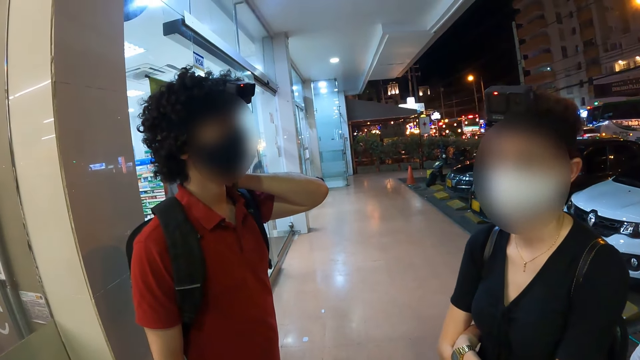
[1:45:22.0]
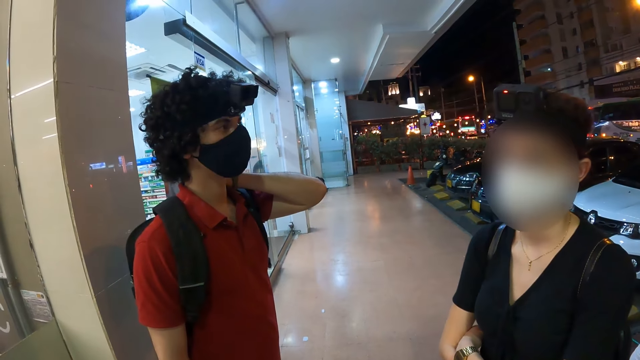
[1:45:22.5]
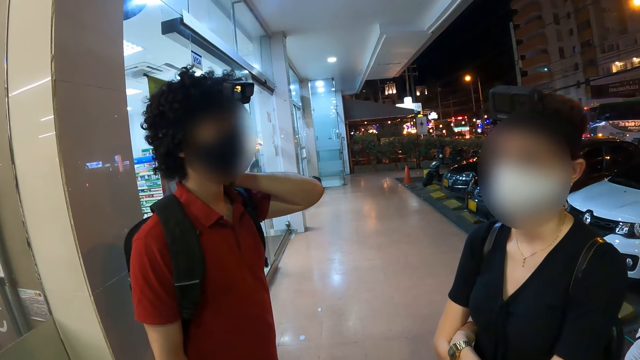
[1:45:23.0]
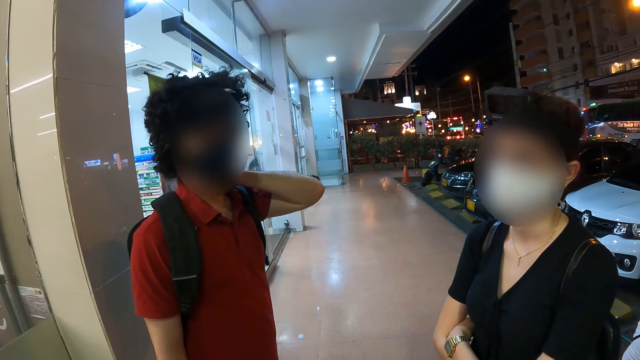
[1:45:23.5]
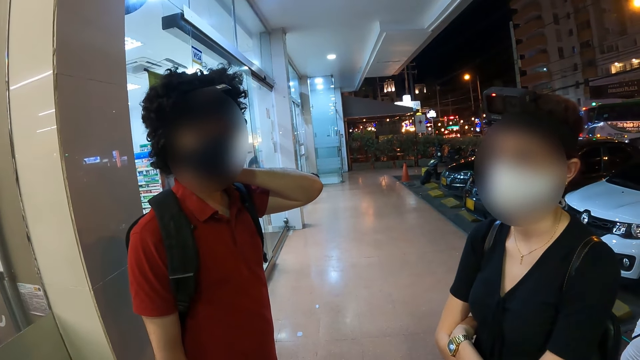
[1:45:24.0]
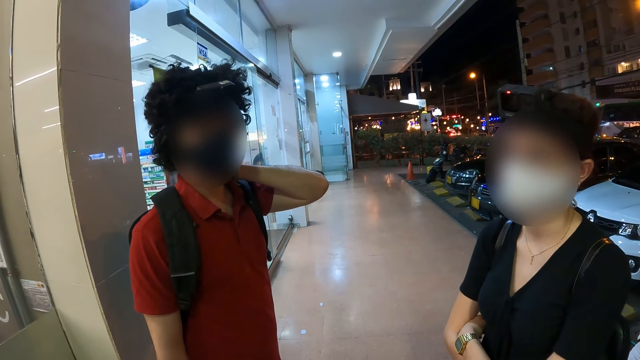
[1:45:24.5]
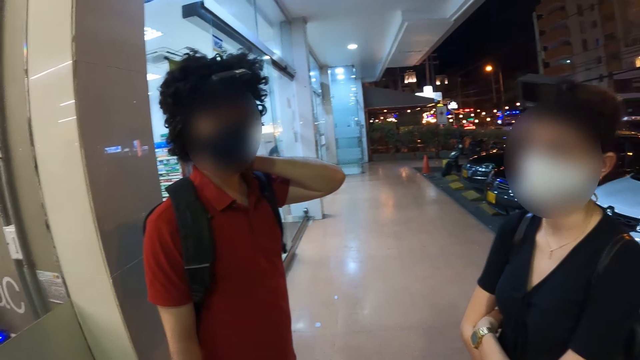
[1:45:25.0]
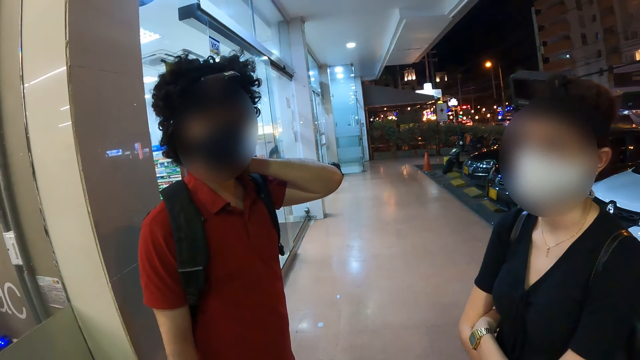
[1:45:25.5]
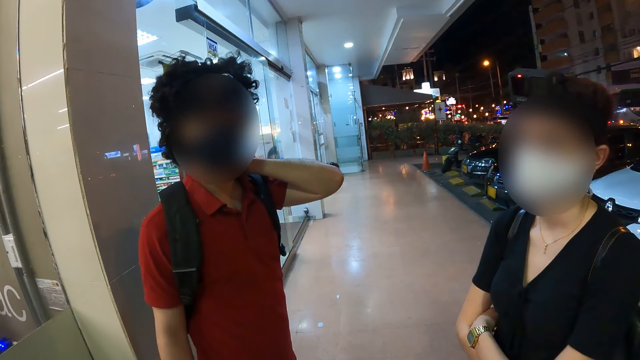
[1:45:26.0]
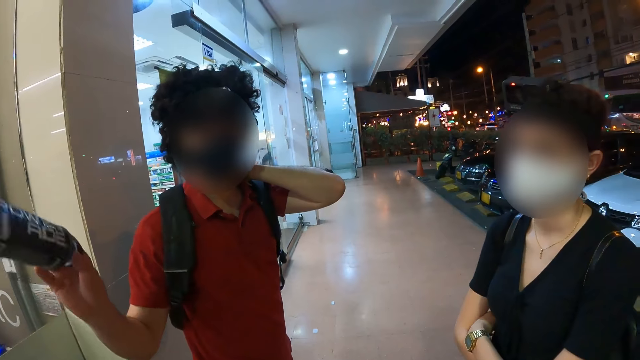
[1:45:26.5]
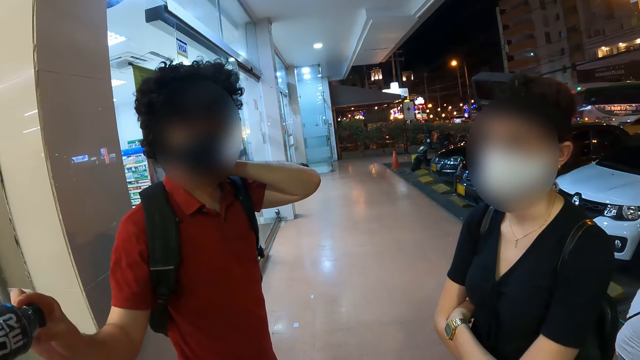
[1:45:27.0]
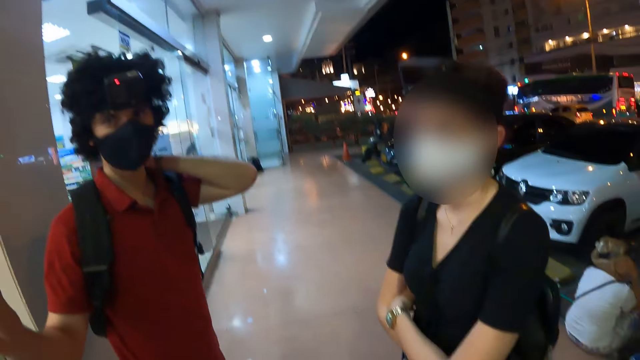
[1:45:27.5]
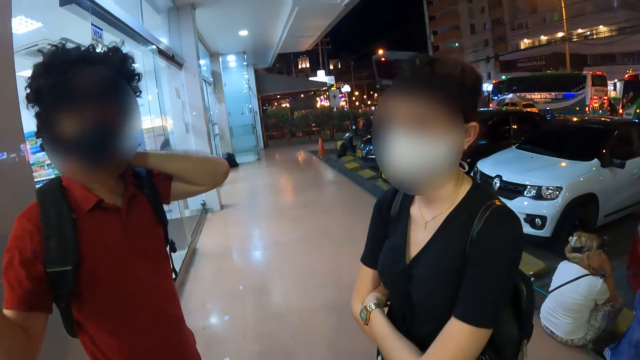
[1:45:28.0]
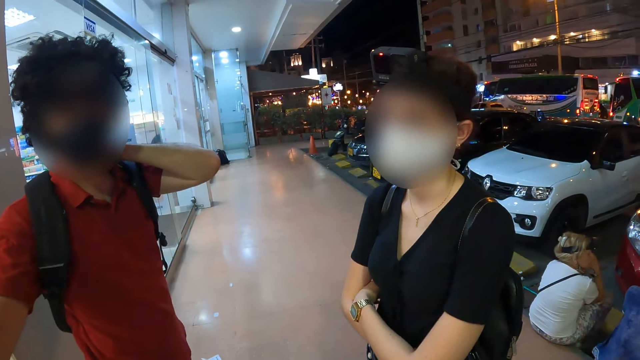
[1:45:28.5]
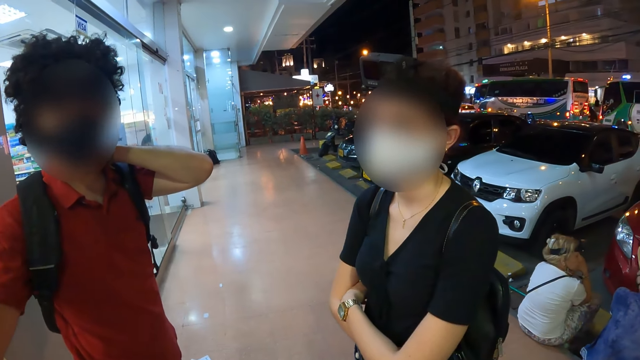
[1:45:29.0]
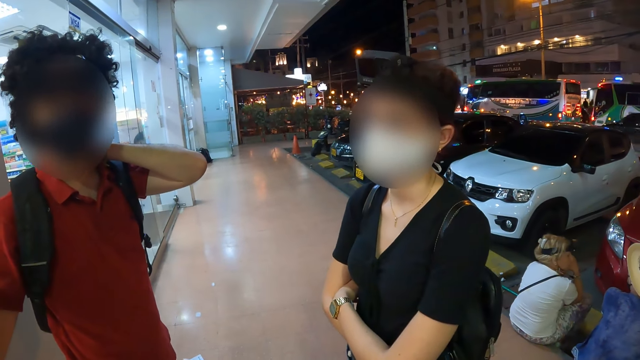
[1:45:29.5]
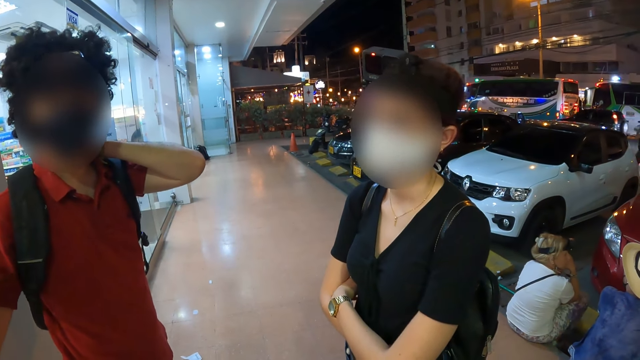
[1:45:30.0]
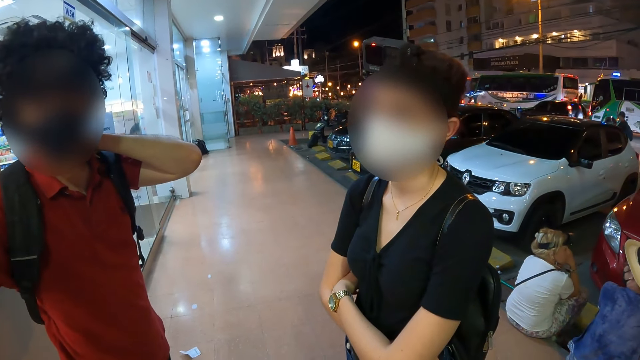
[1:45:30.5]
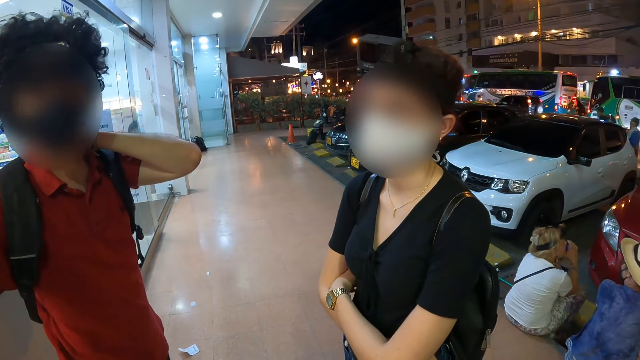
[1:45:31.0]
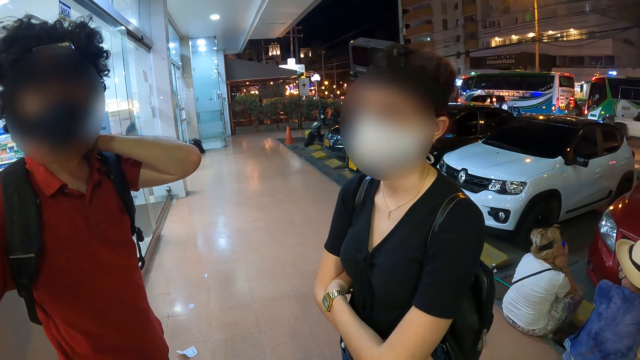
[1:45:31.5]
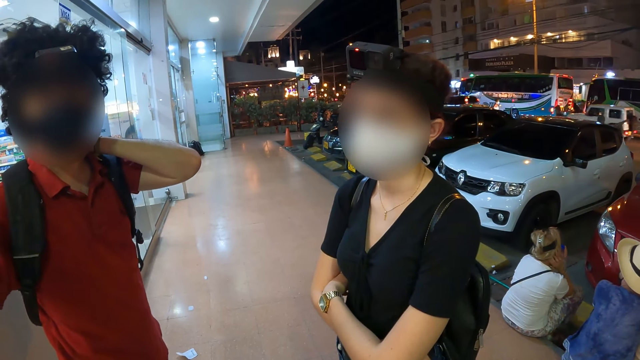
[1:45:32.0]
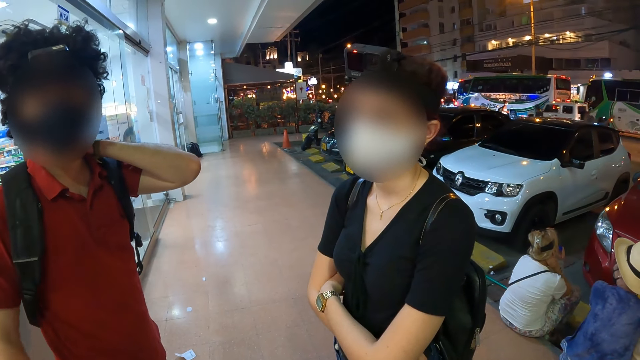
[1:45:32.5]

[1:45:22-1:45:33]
The man demonstrates with his right hand.

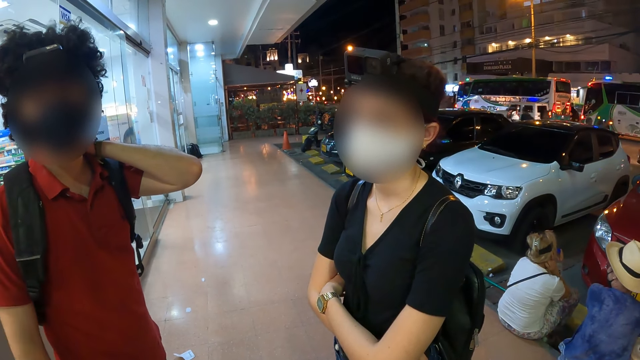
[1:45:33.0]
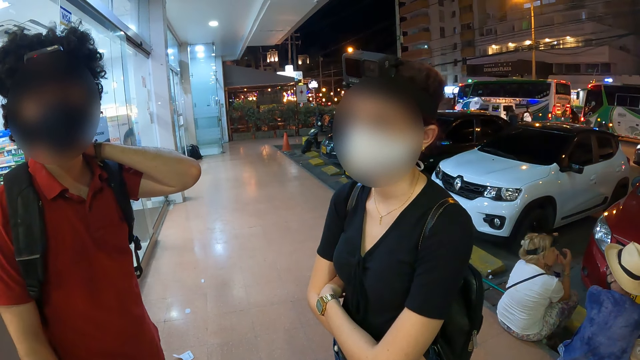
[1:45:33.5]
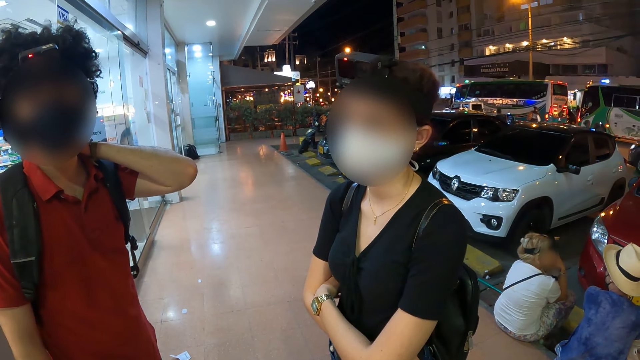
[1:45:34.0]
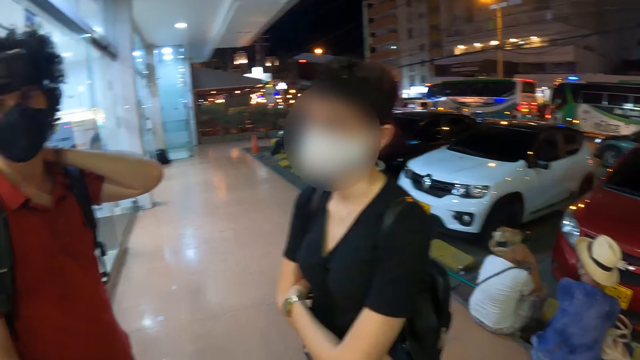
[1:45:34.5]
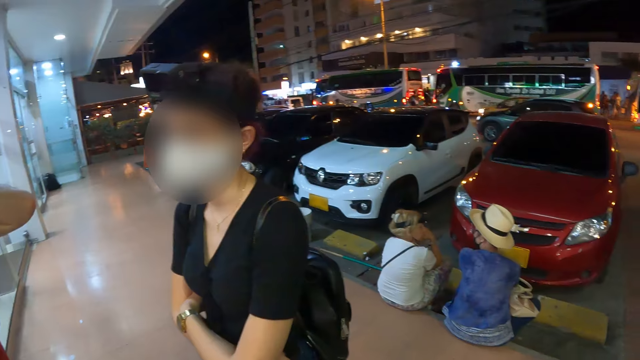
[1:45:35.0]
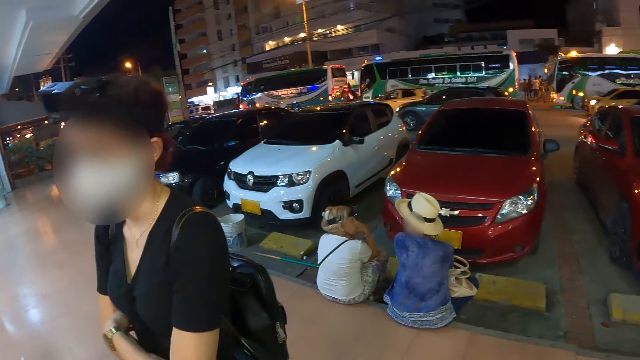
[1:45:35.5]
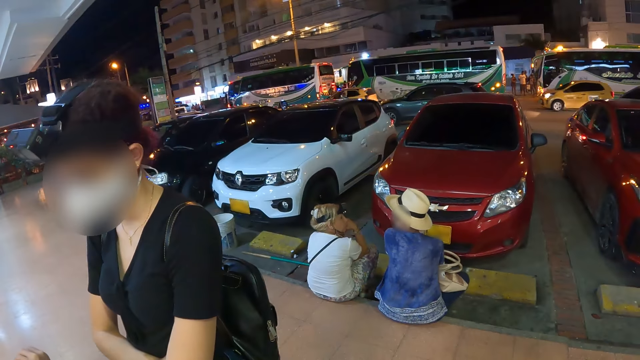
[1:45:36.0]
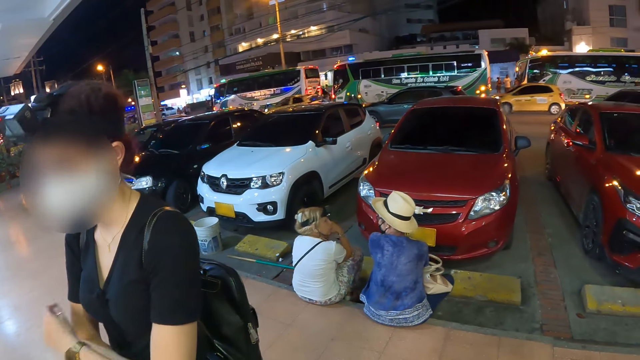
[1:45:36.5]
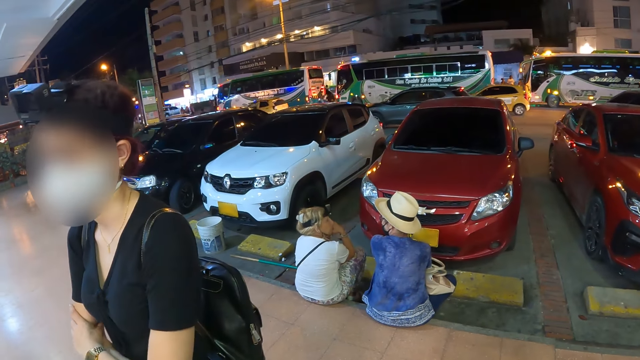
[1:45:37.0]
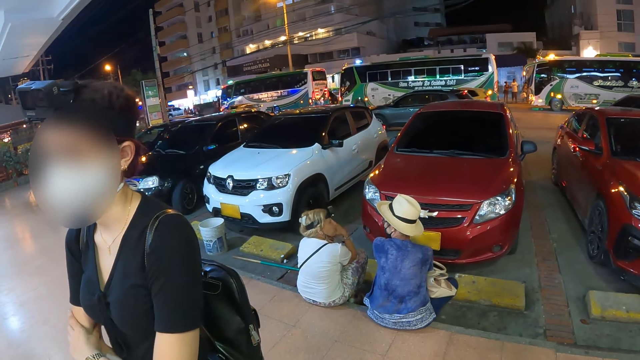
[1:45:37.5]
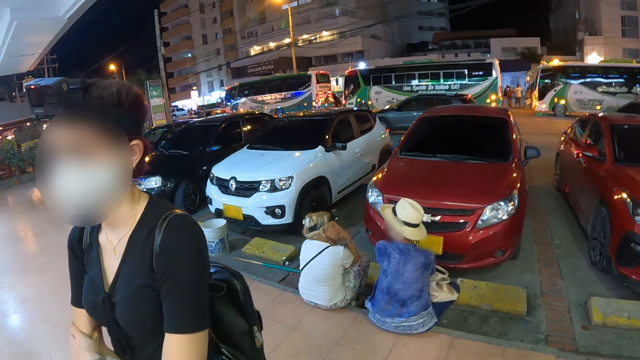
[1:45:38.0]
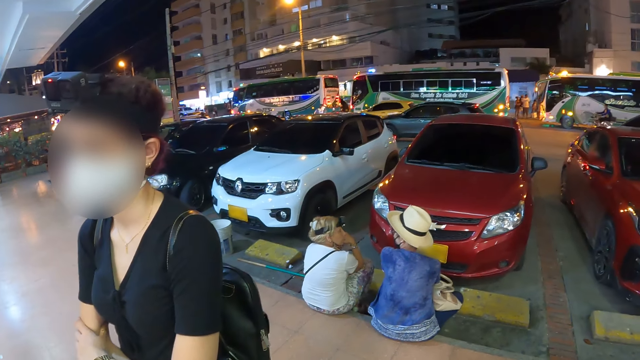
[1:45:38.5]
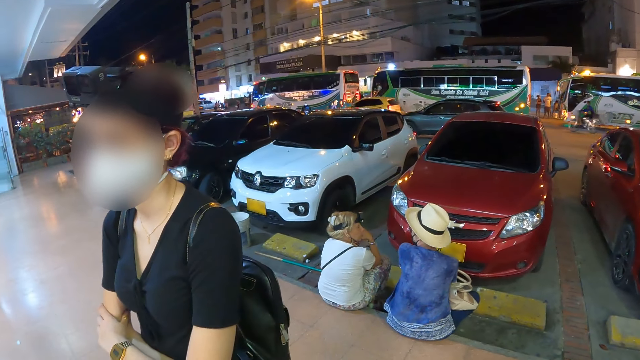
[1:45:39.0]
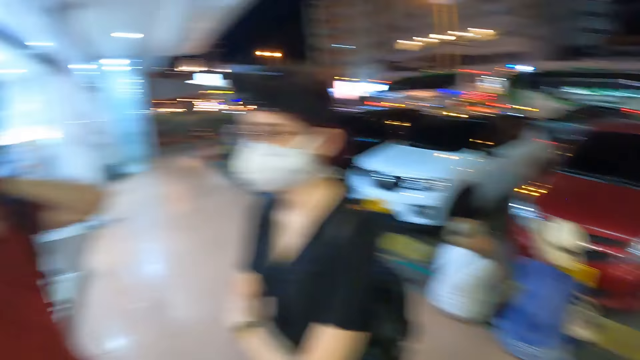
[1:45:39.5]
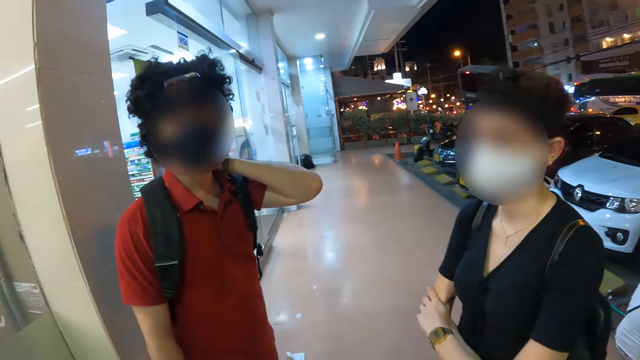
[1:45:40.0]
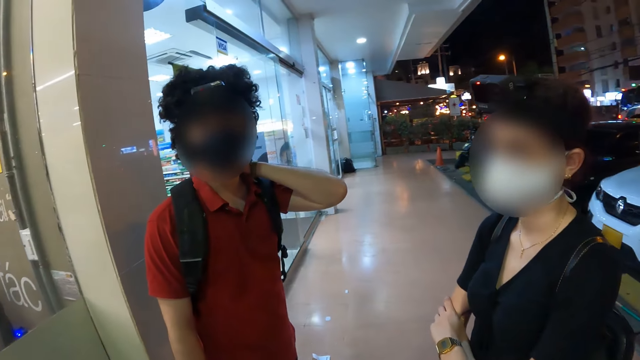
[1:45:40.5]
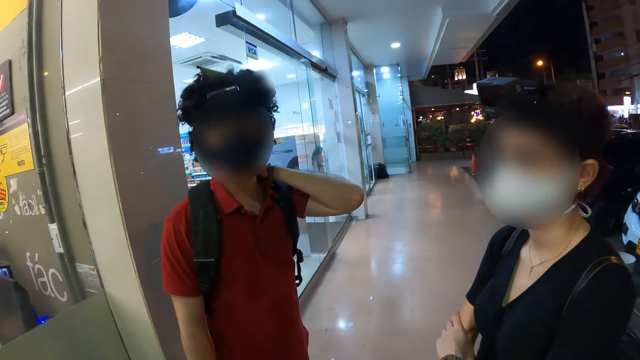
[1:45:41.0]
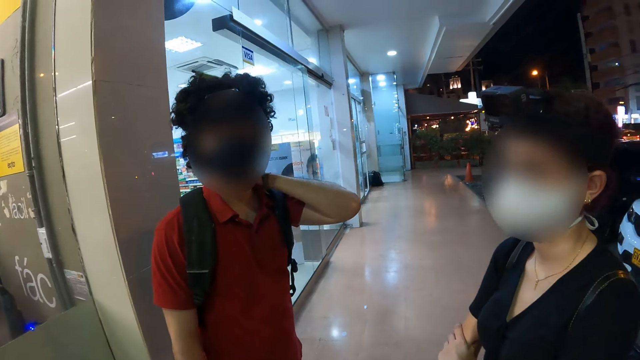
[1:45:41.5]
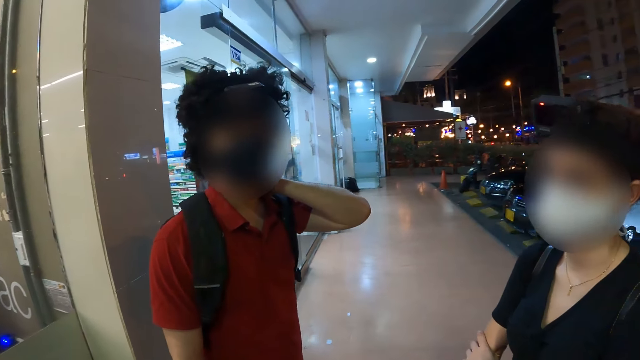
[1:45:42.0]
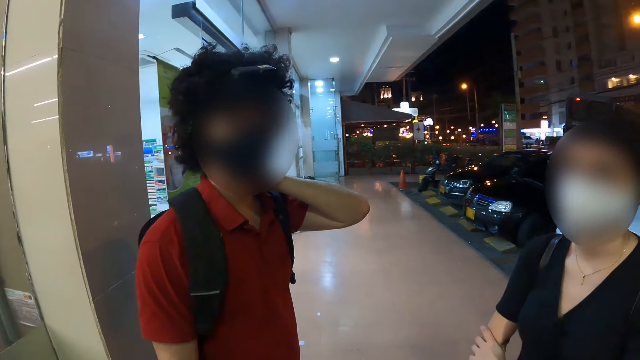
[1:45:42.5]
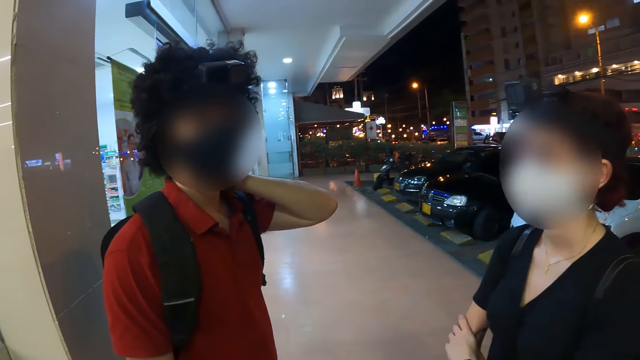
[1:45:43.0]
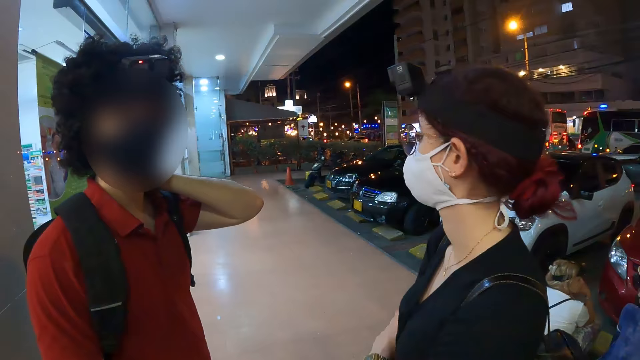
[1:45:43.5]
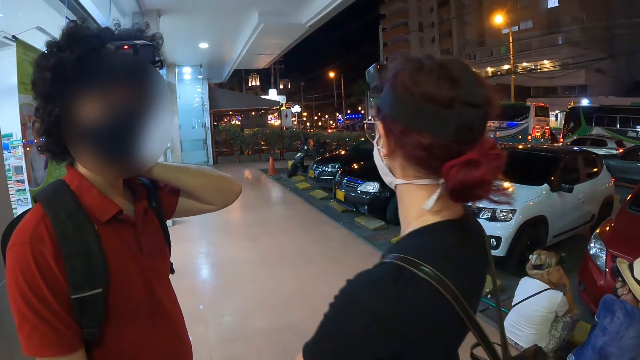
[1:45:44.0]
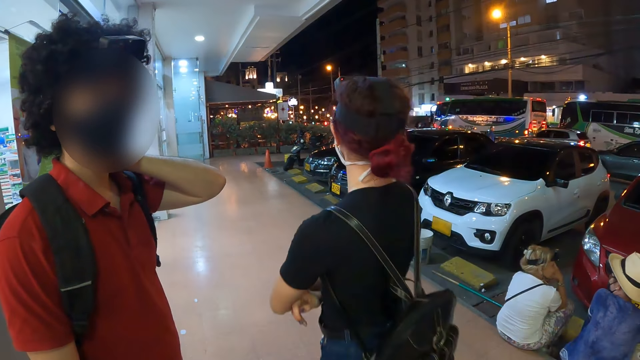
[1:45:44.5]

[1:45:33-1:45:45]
The woman looks at the watch on her left wrist. The camera wearer converses with the man and the woman.
